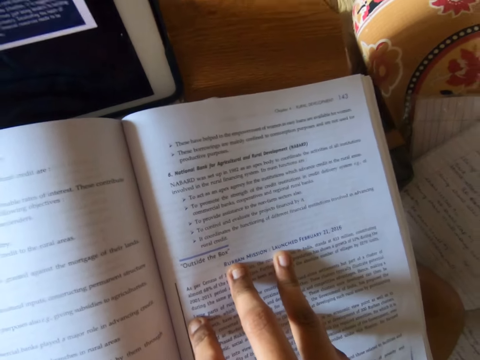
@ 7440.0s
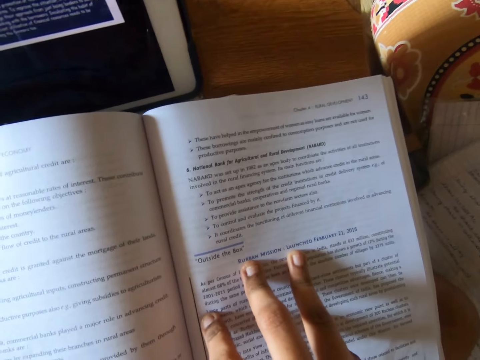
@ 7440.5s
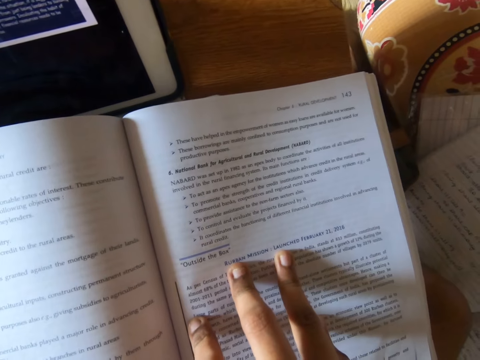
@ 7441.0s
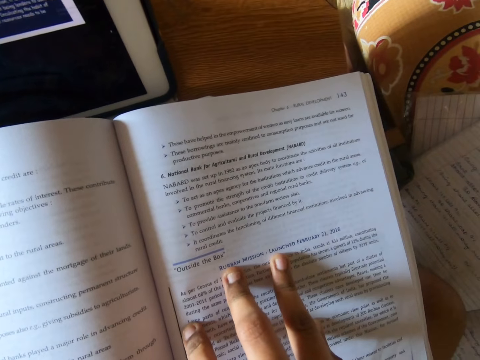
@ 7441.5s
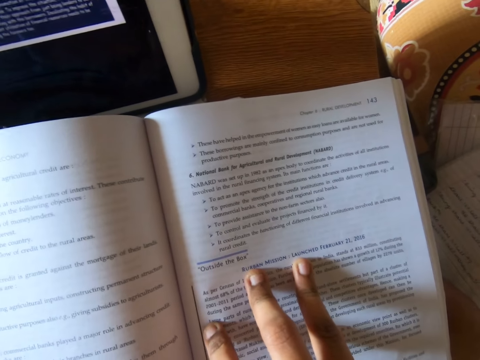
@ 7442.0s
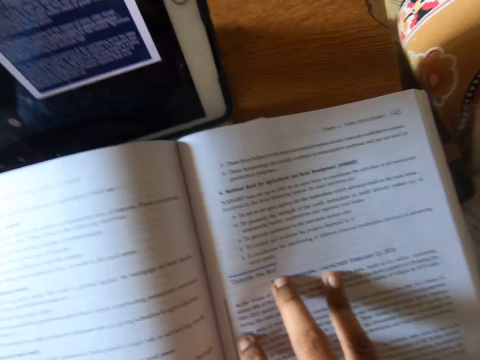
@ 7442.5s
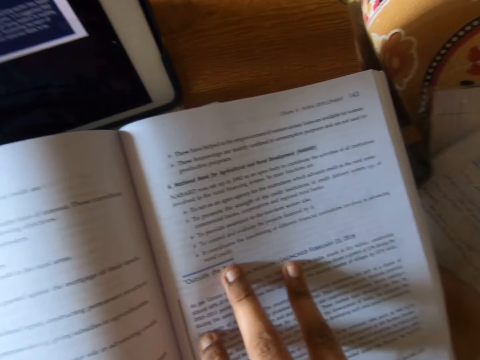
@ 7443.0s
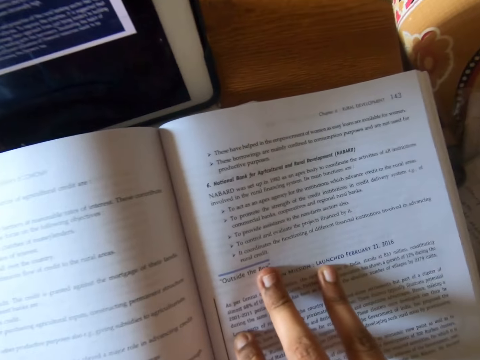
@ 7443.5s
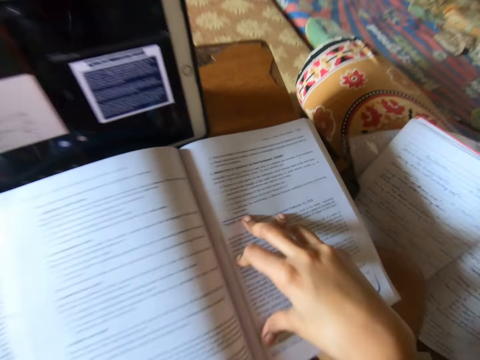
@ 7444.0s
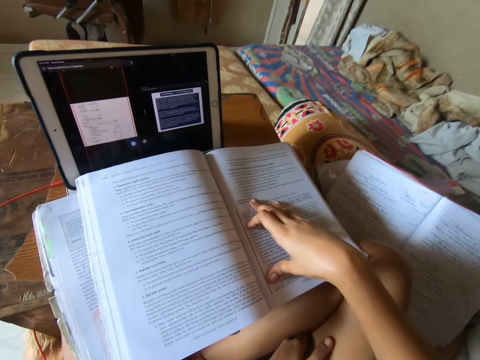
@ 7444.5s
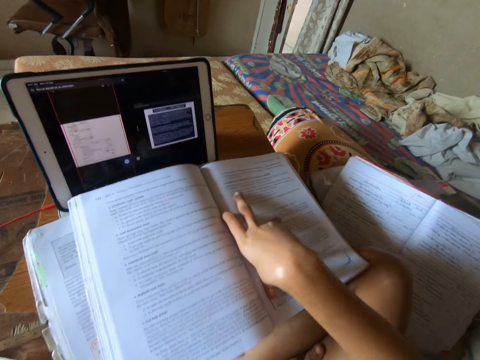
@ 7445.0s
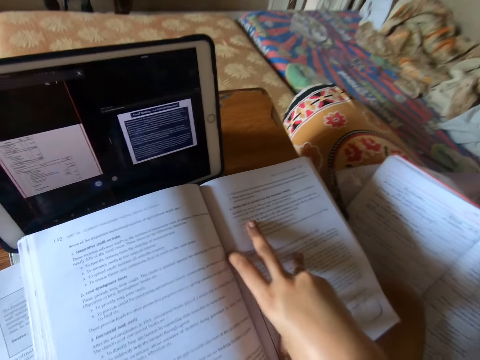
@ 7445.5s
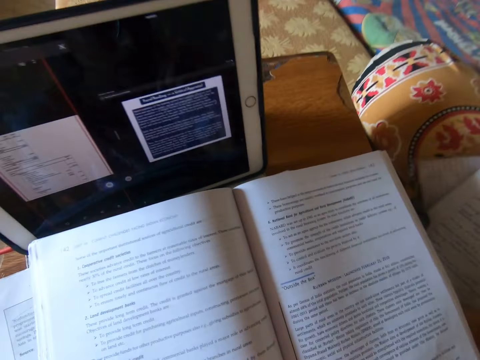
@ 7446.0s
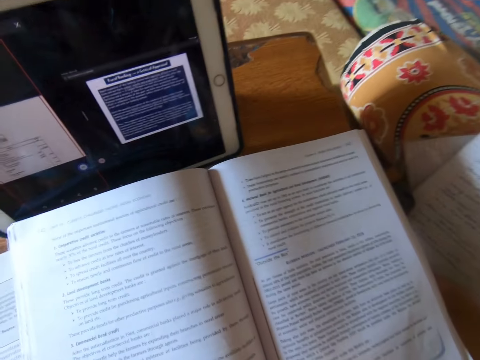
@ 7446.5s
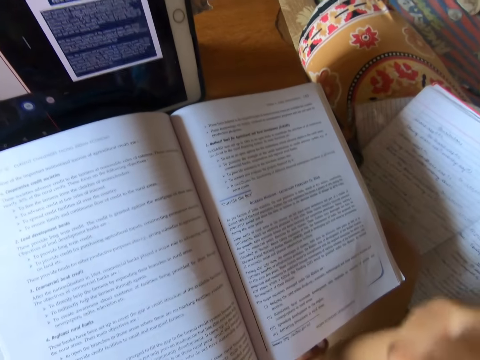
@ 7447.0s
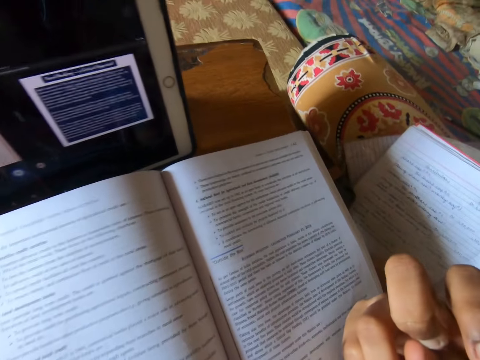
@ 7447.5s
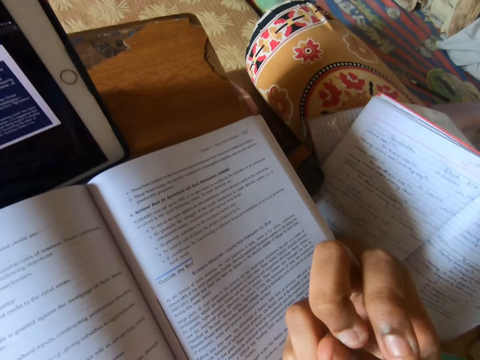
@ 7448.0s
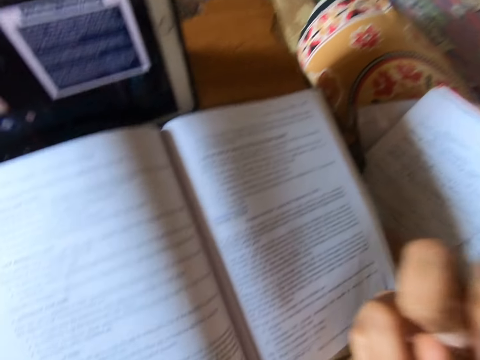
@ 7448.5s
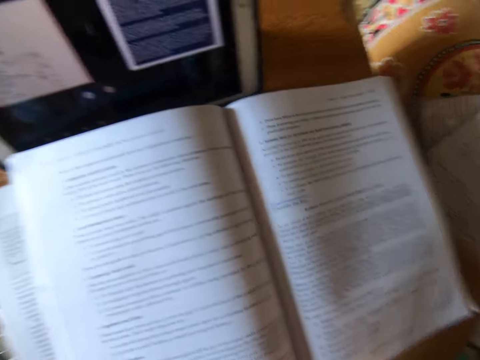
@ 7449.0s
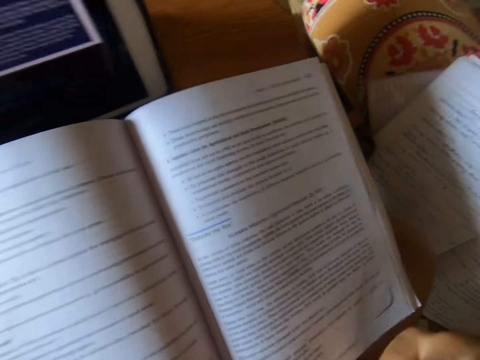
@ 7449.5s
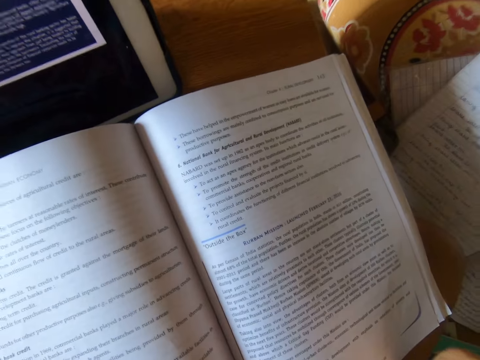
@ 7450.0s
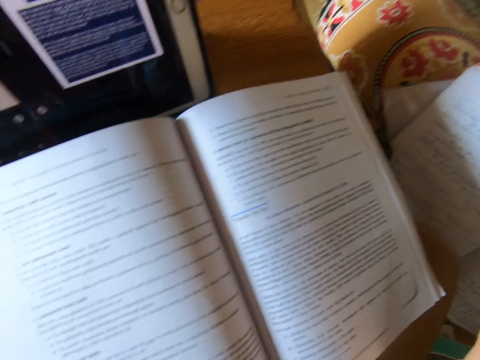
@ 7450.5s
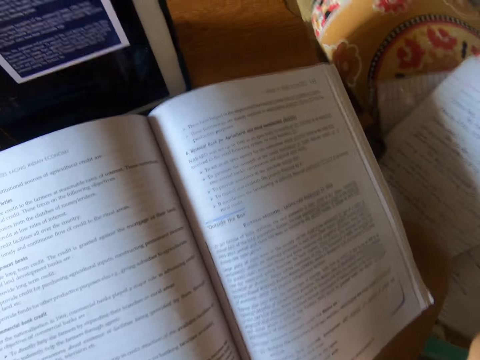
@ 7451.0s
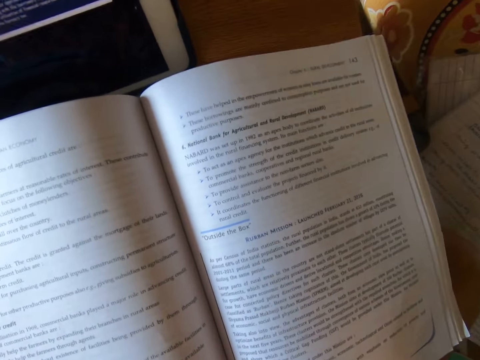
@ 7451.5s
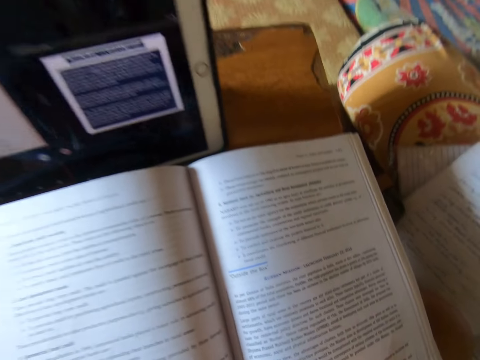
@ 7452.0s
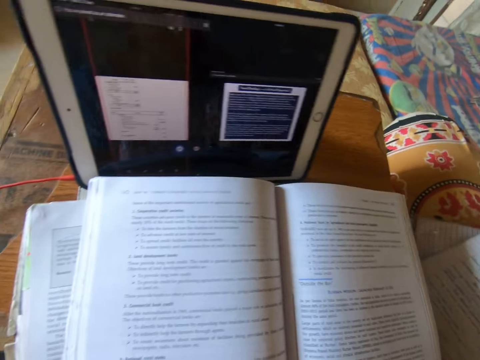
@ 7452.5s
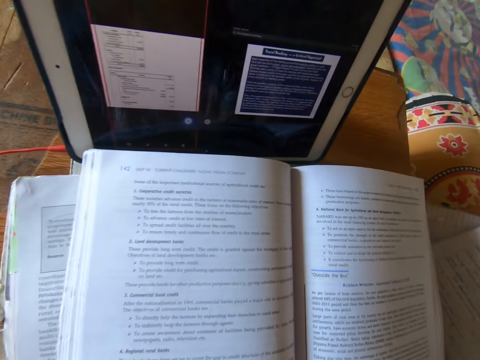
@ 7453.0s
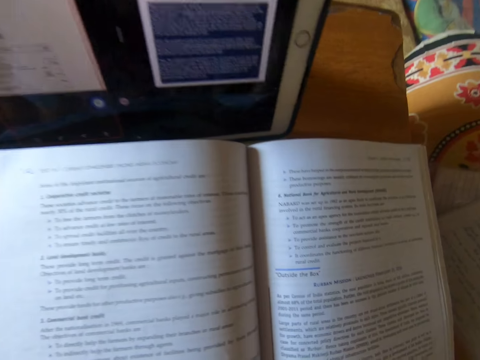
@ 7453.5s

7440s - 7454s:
The camera wearer puts the hand on the book. She reads the book. She removes her hand from the book. She reads the book.

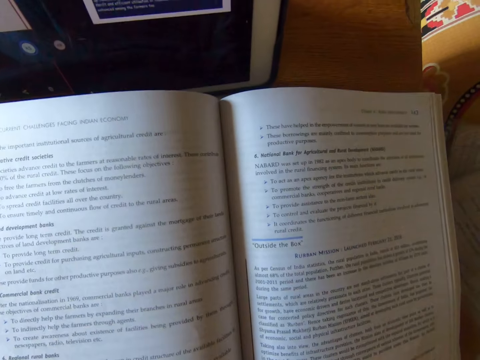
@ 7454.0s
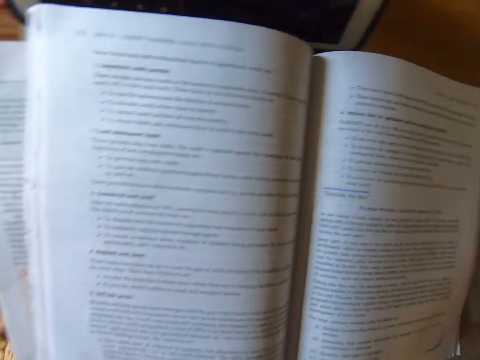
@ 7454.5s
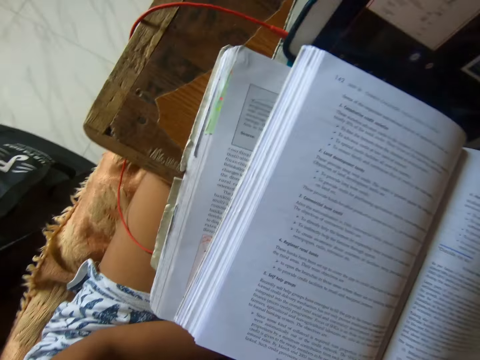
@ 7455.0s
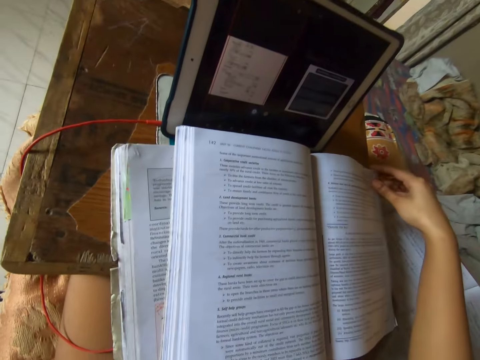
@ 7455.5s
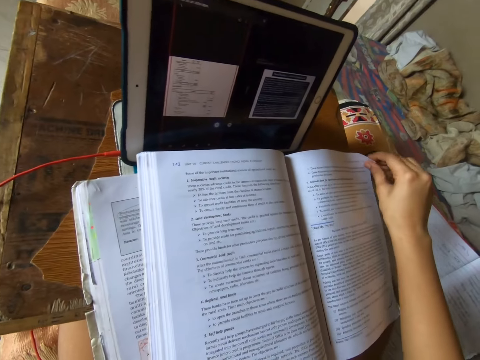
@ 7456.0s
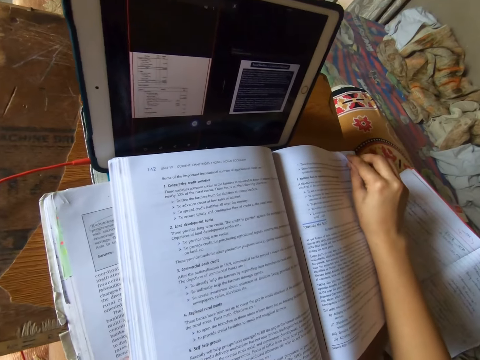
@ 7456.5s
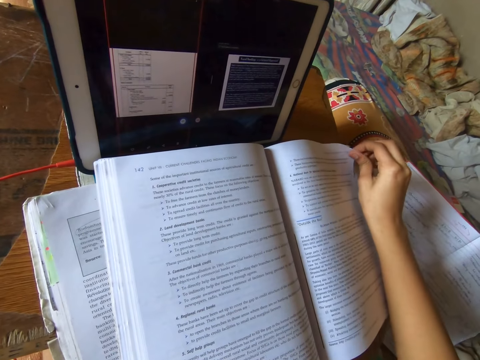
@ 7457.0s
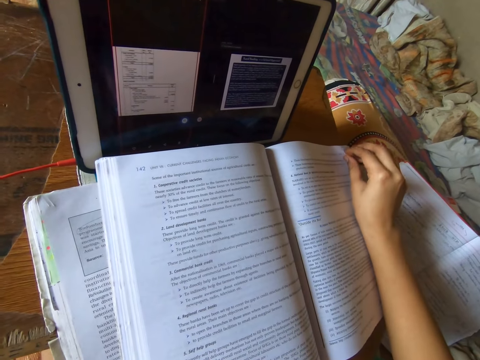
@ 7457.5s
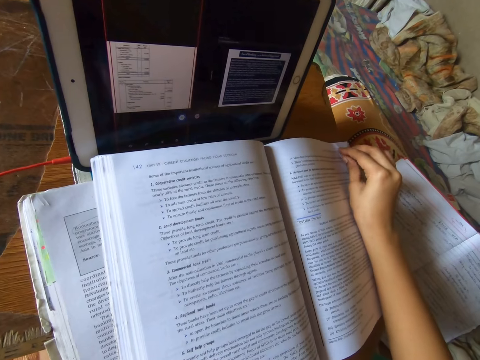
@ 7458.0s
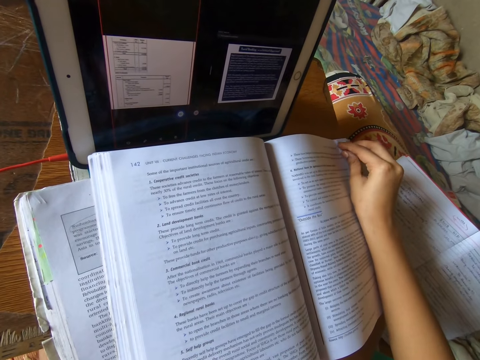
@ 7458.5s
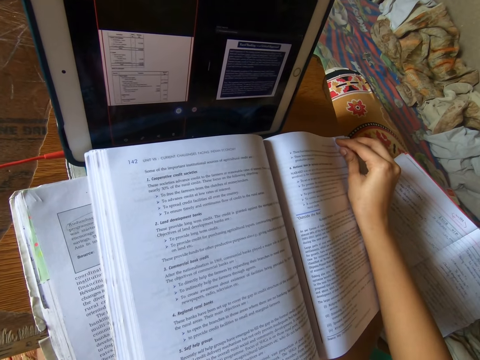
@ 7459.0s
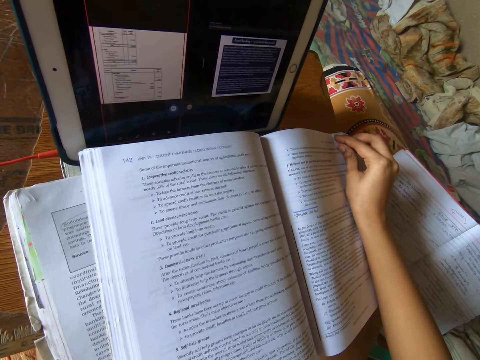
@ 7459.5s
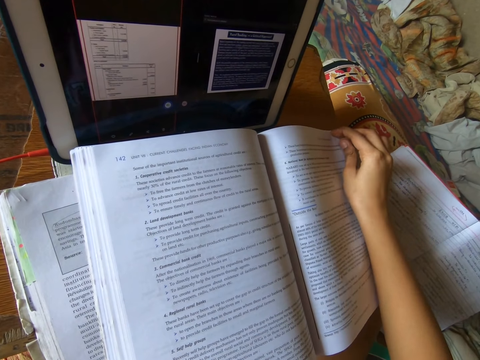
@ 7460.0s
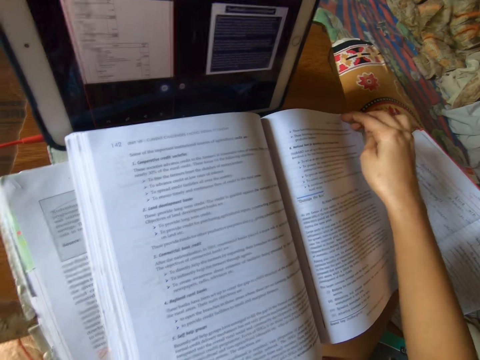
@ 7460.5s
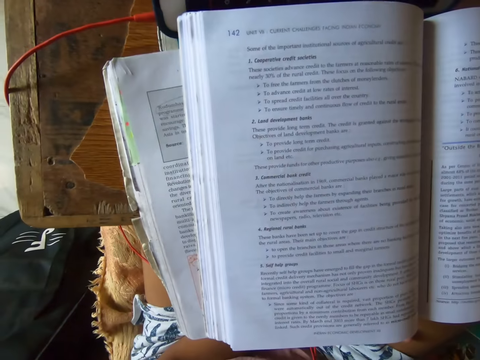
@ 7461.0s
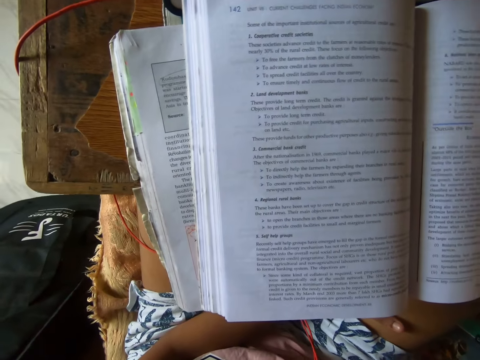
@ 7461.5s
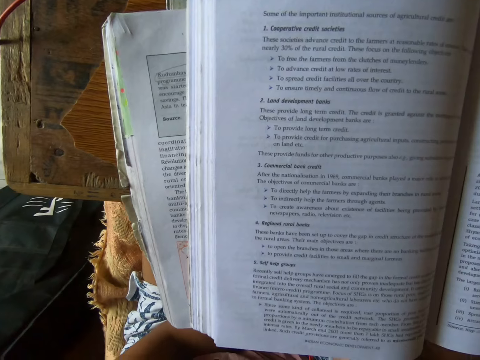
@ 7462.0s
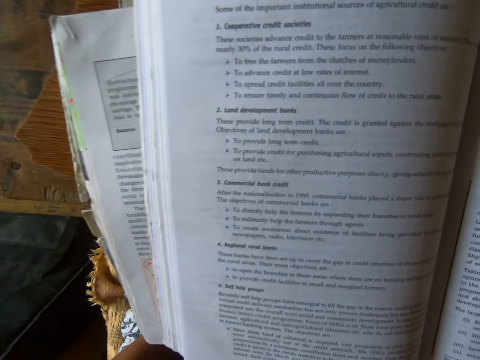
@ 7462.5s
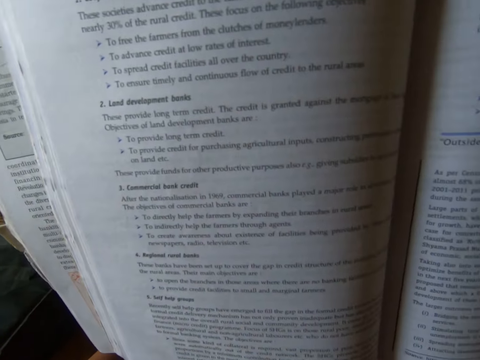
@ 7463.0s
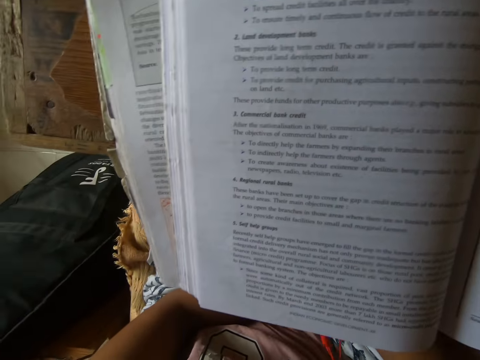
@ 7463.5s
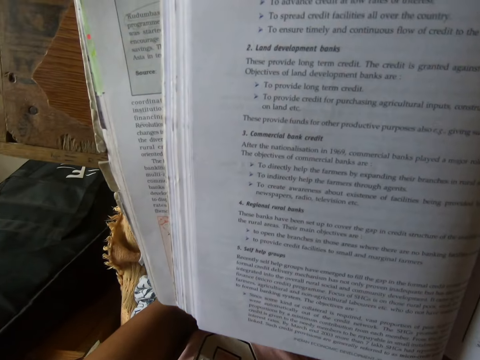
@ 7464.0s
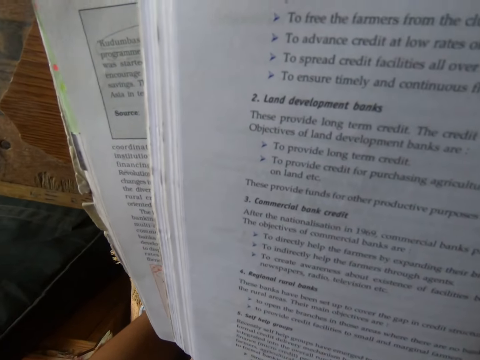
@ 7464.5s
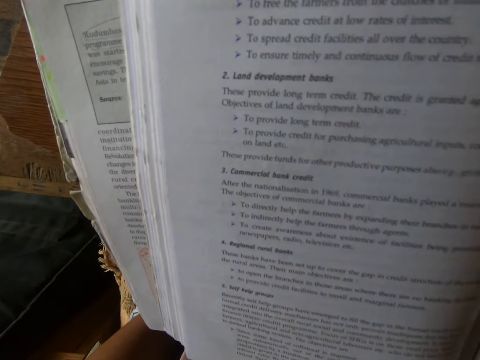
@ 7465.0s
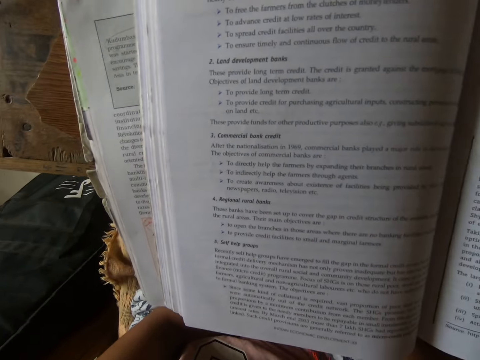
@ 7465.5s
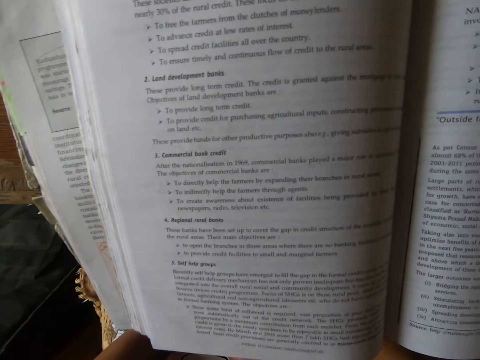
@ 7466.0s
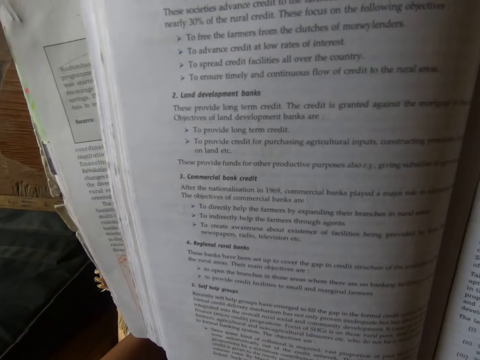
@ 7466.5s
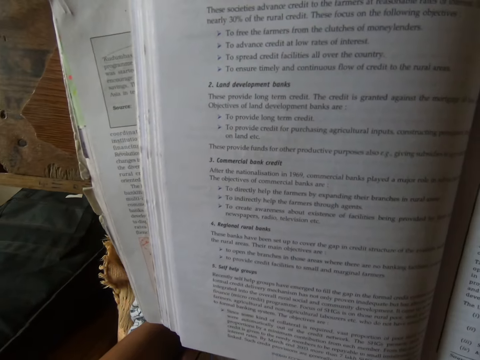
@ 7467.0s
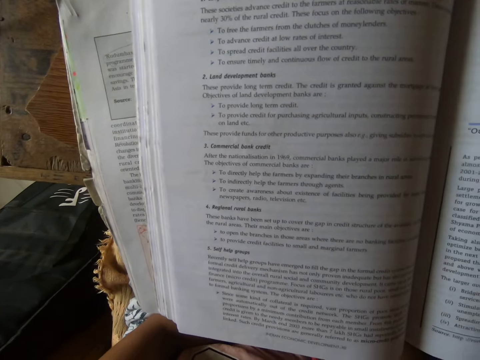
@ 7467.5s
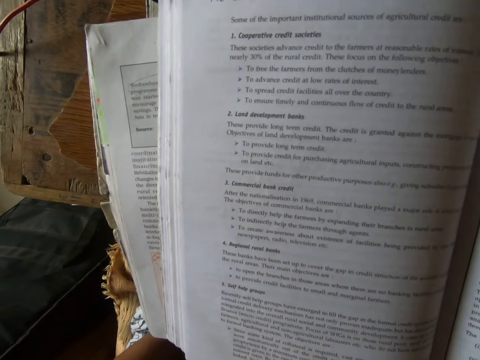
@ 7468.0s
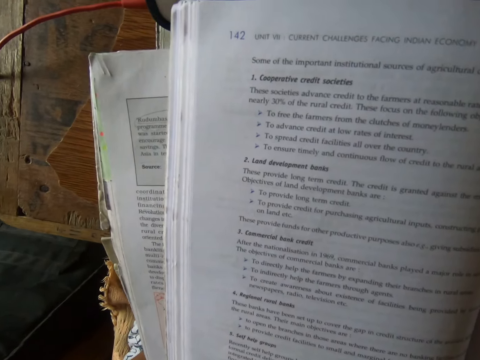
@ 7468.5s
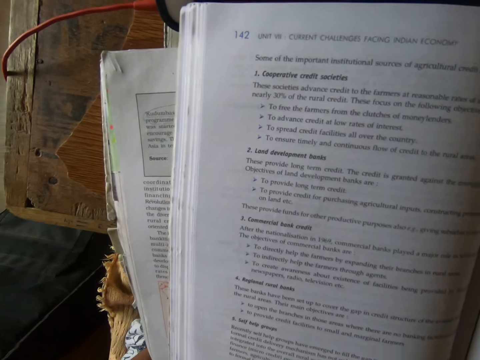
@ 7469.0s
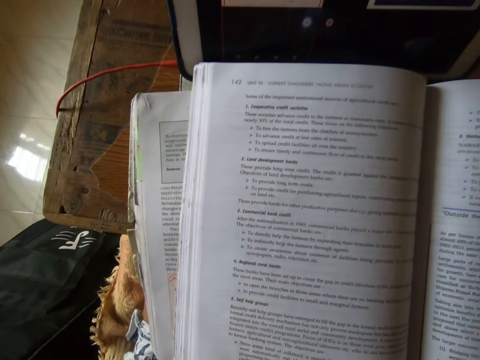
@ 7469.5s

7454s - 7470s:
The camera wearer holds the book. She folds the tip of the leaf with her right hand. She reads the book. She studies the left page.
